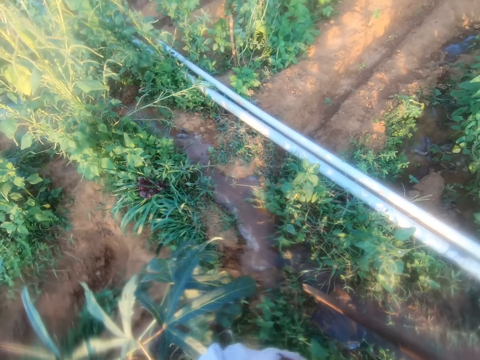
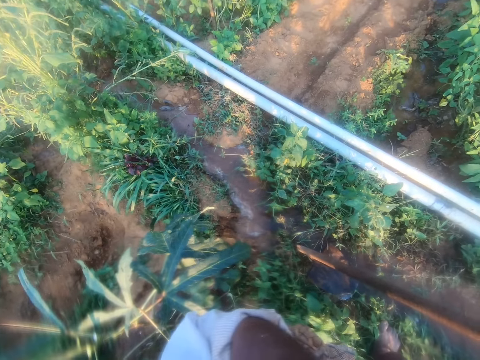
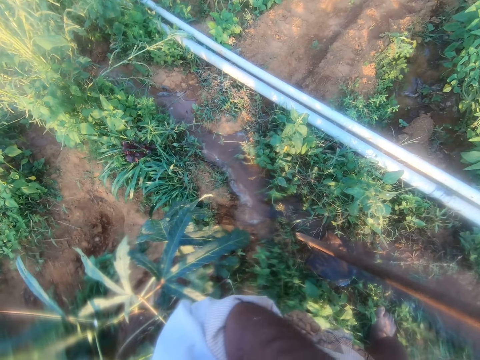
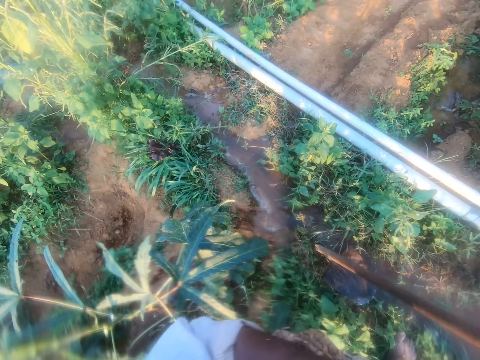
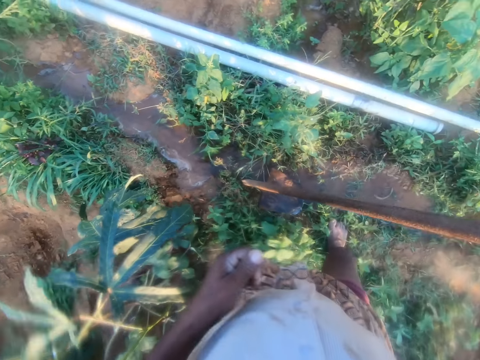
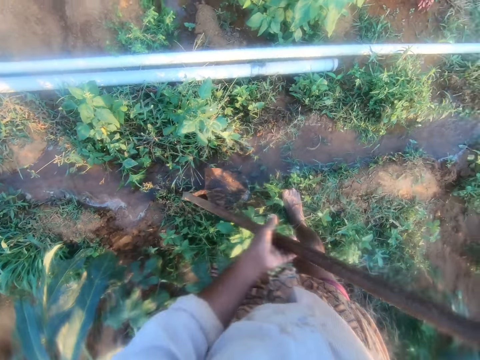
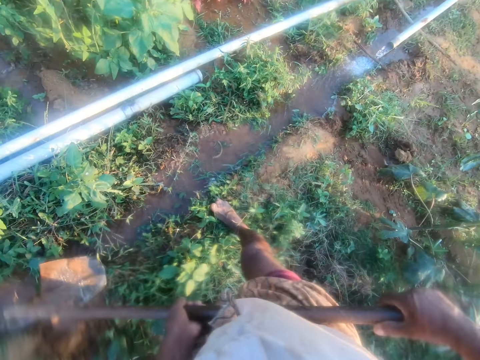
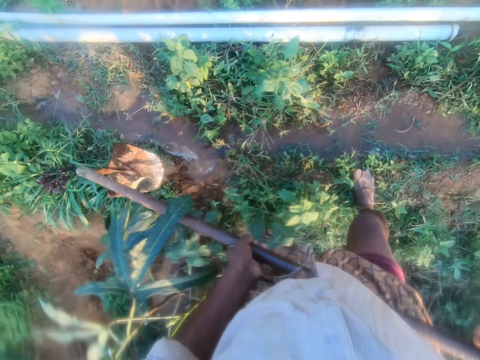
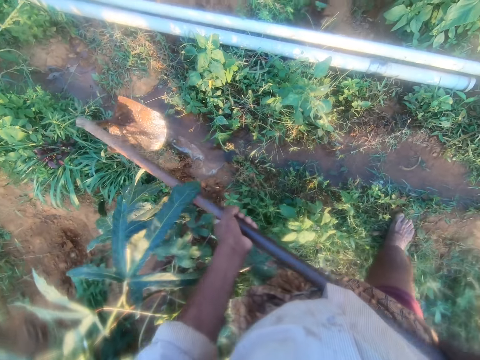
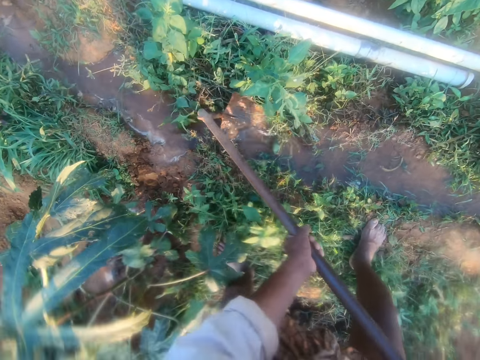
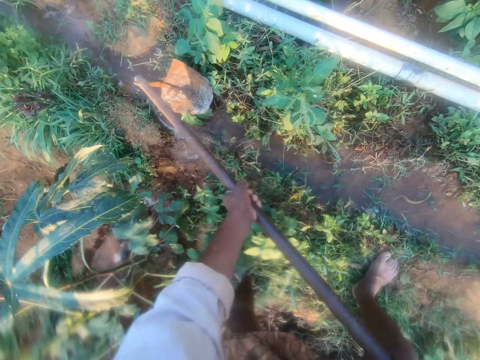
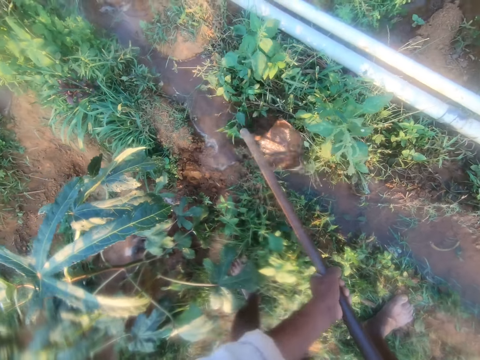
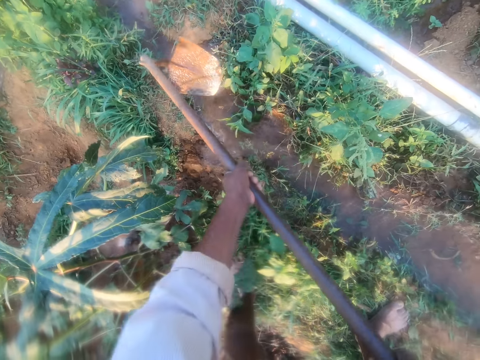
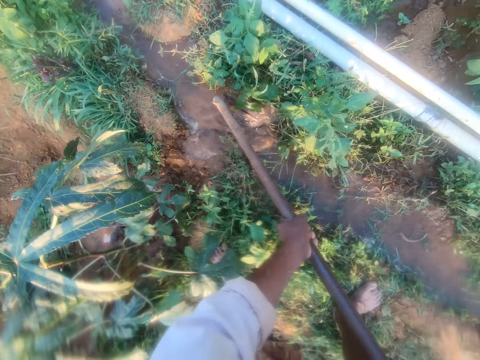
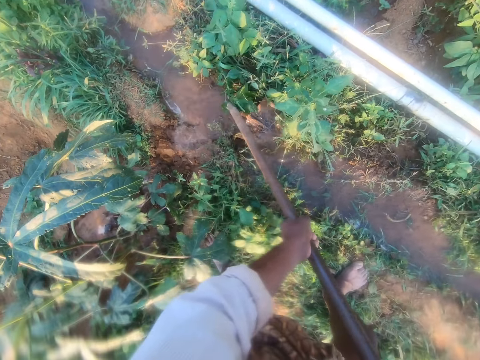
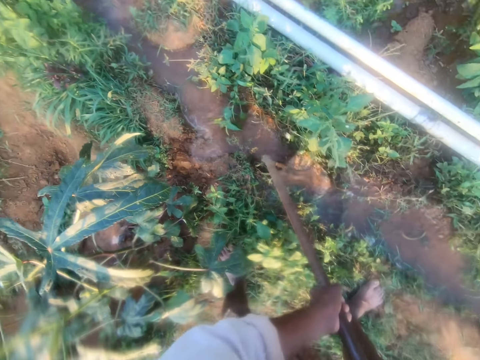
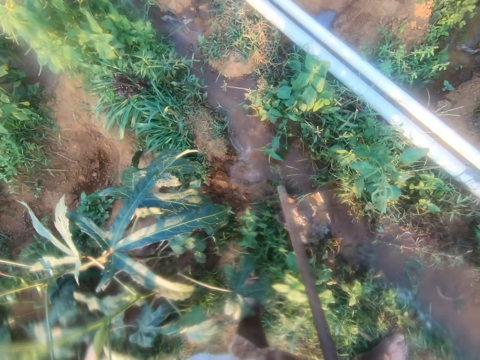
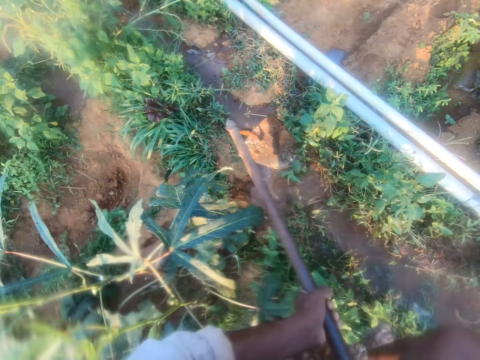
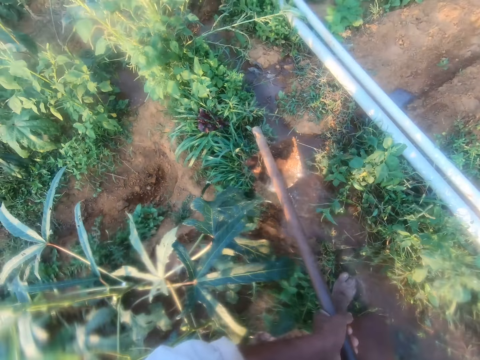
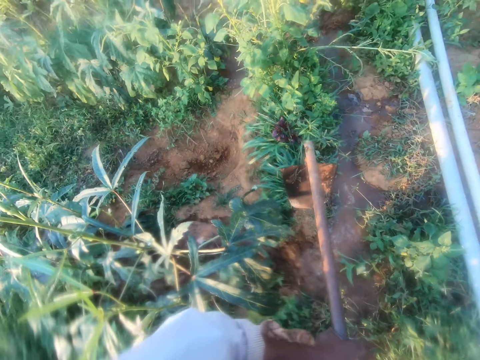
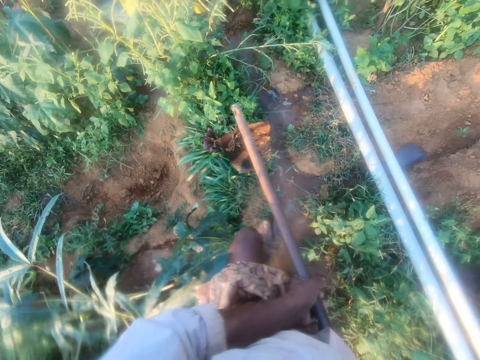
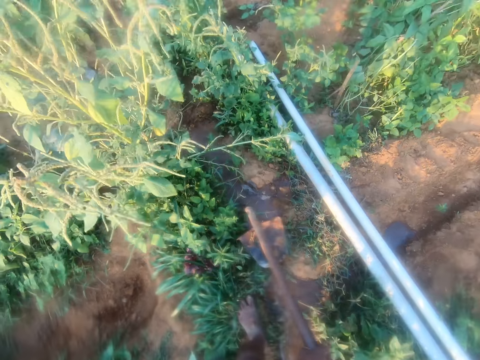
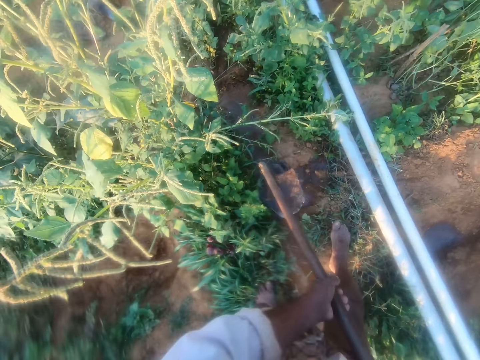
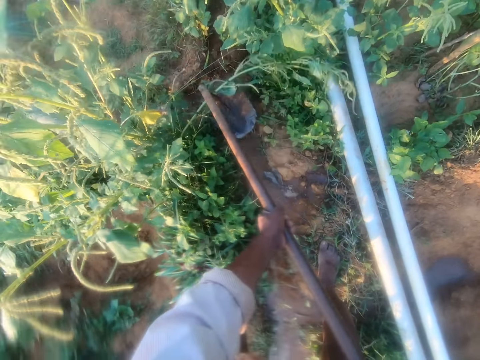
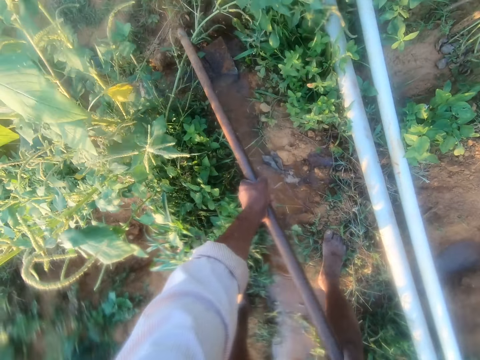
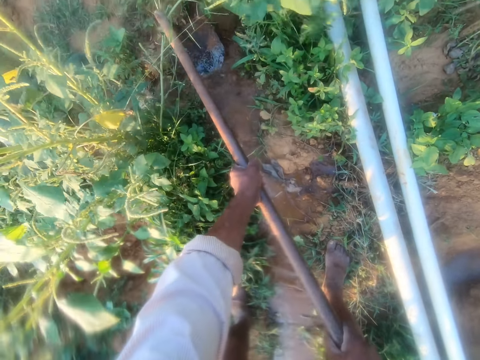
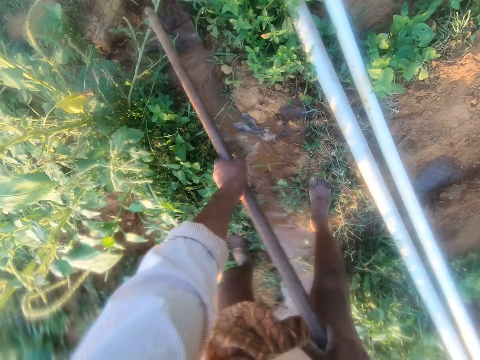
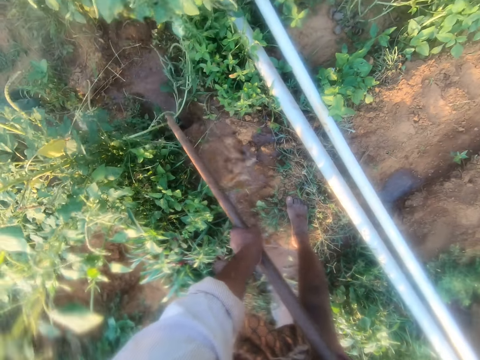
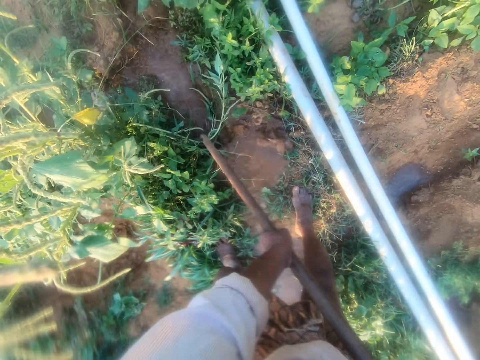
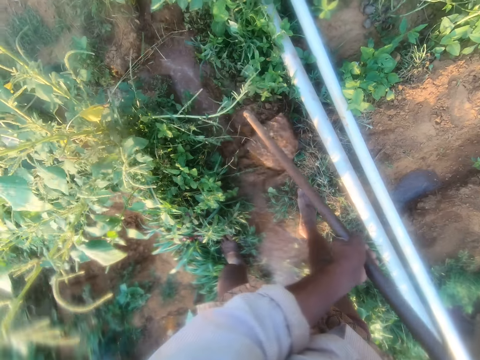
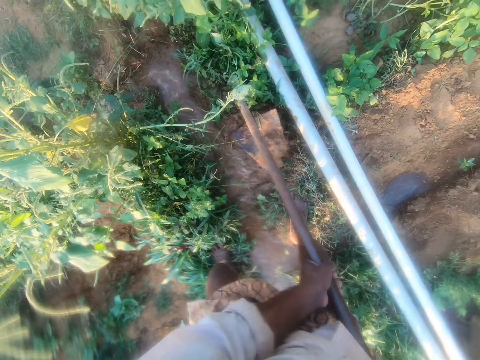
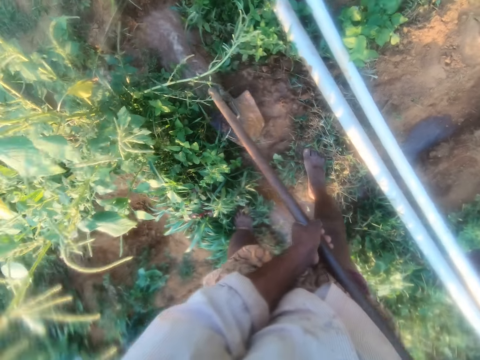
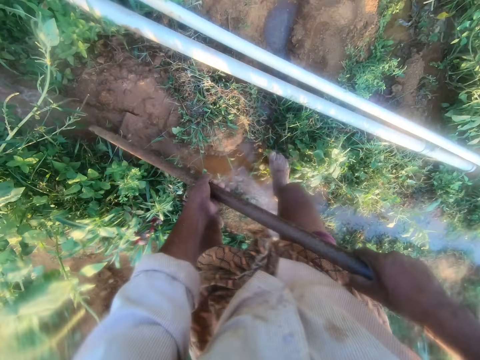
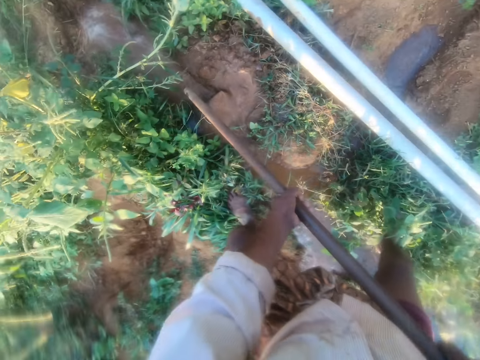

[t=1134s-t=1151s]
The camera wearer digs the furrow with the hoe. They walk on the garden. They dig the furrow with the hoe.

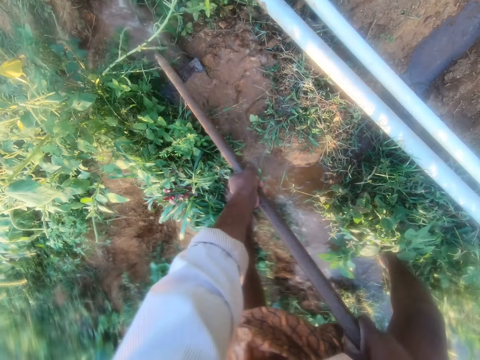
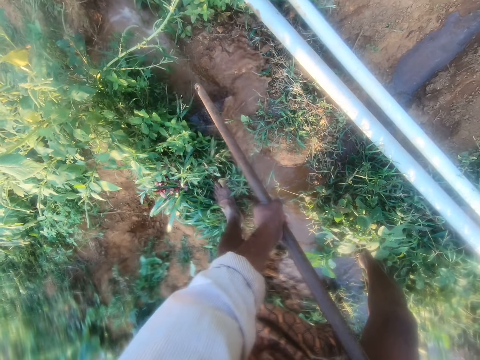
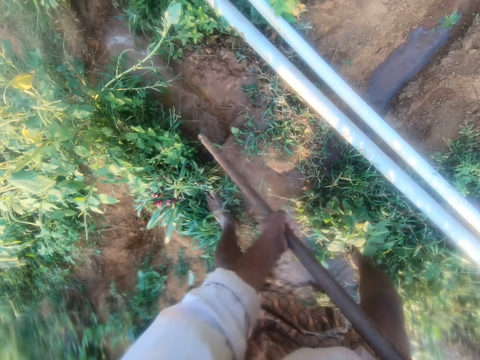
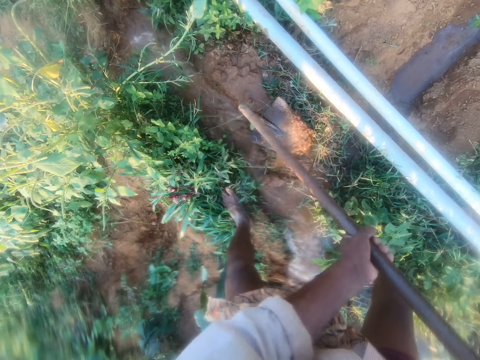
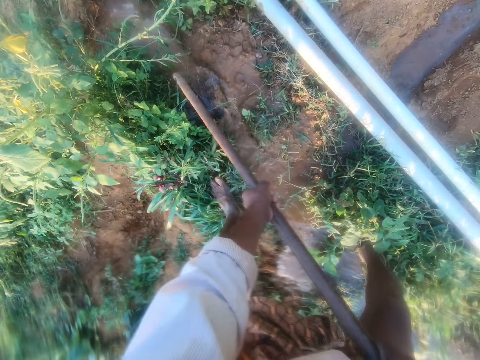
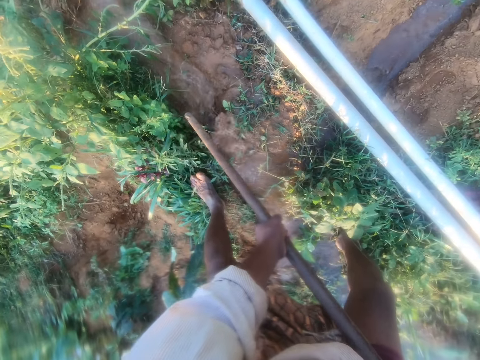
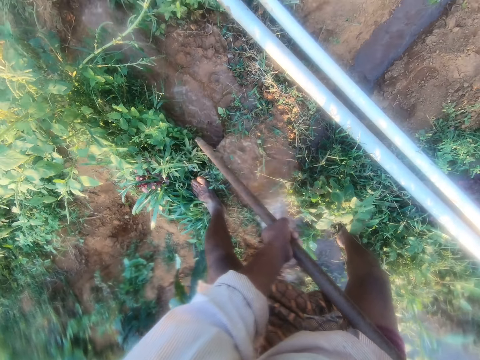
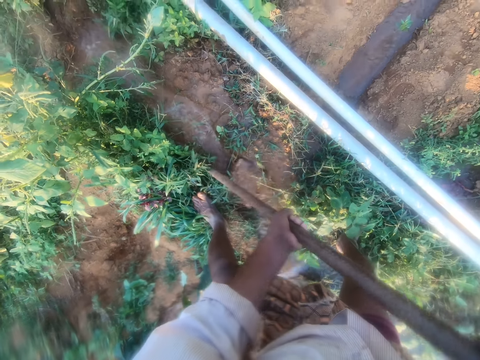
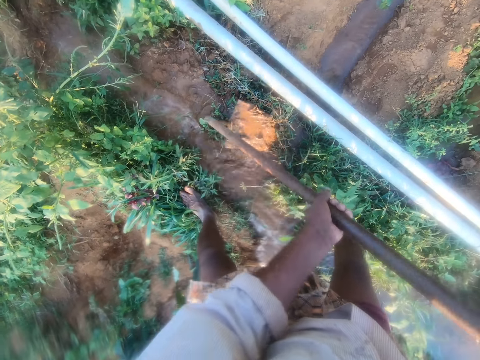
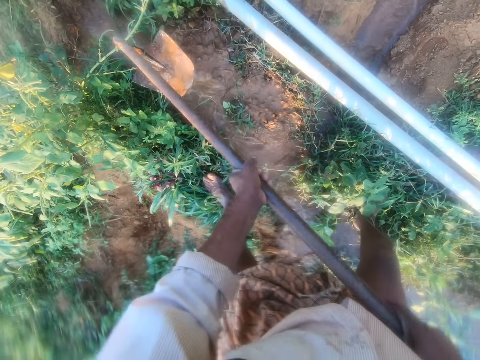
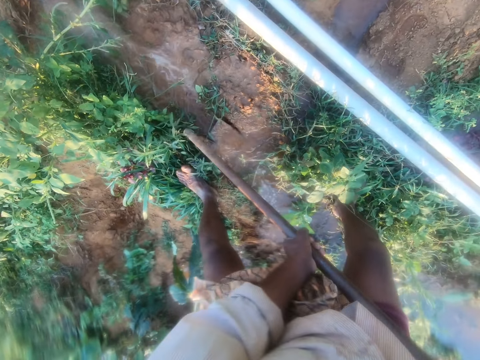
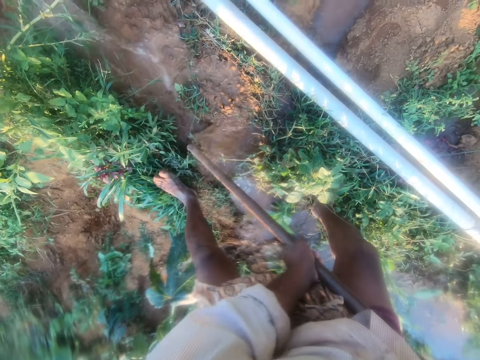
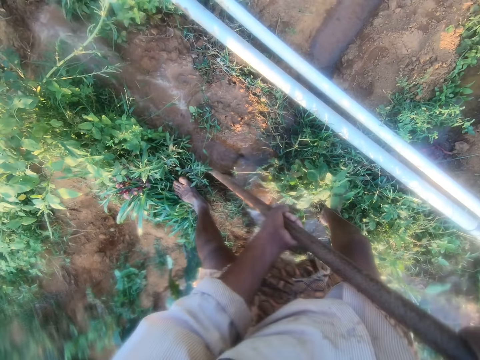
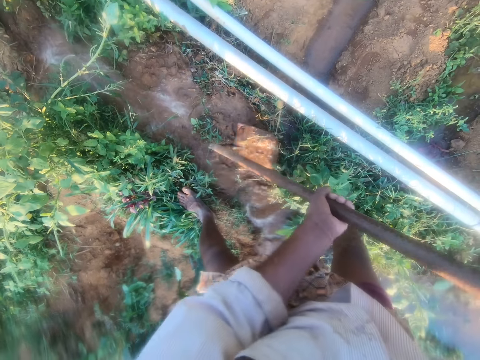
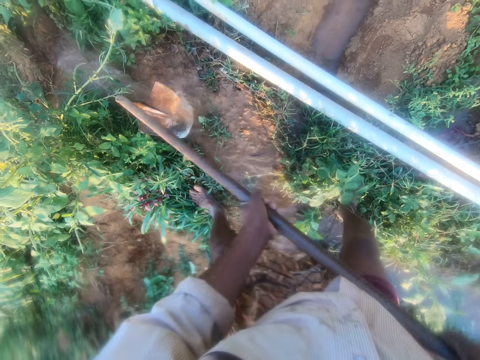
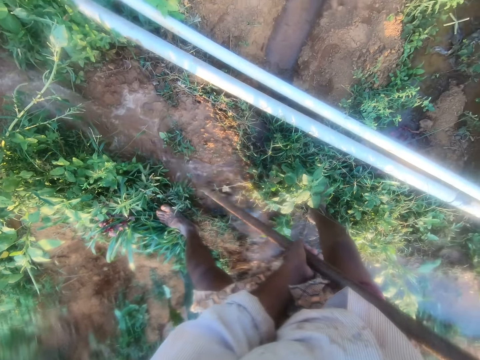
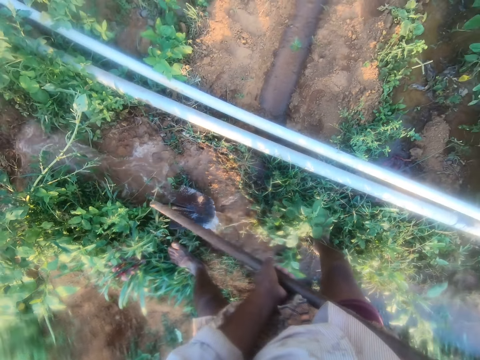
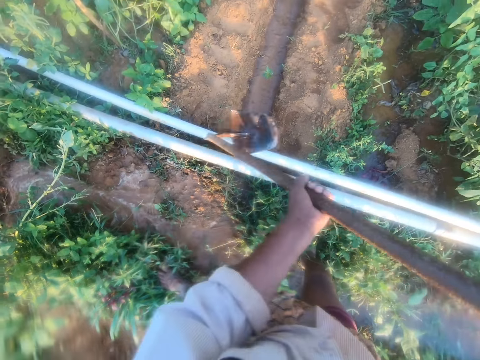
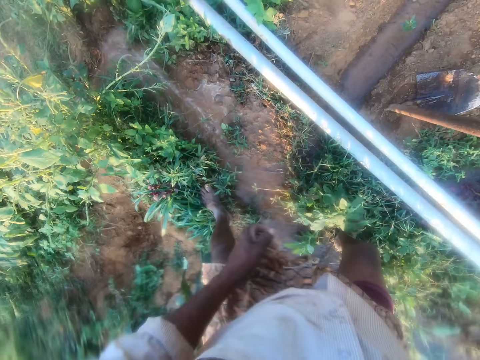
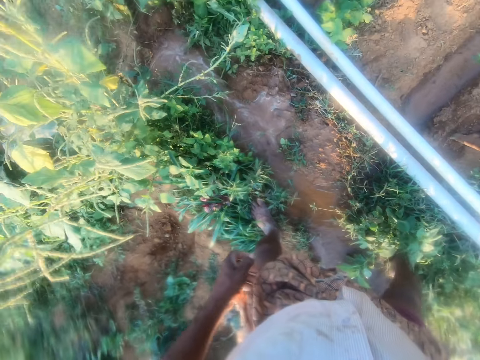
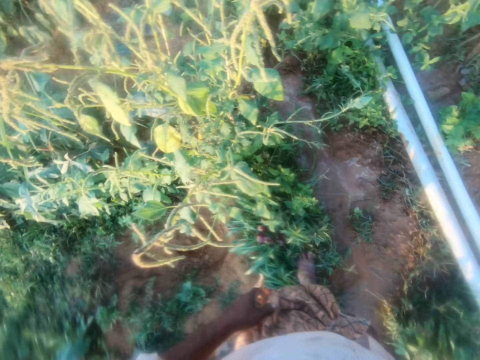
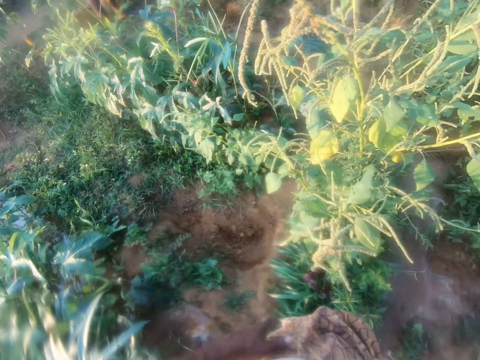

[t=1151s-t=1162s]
The camera wearer puts the hoe on the farm.
